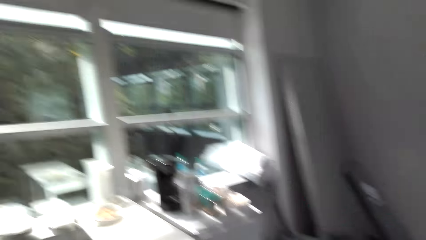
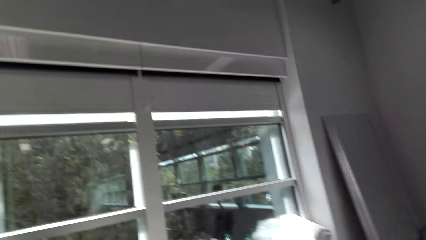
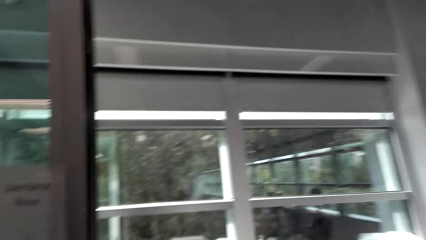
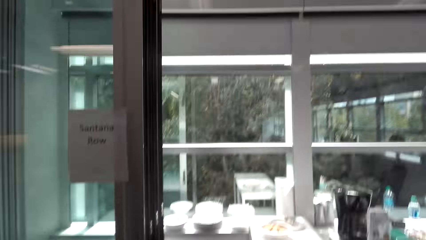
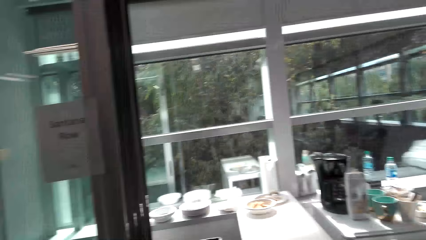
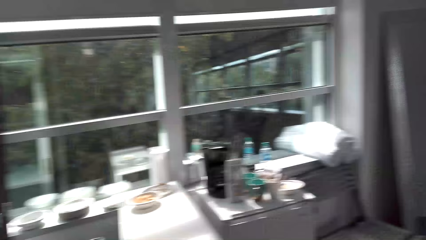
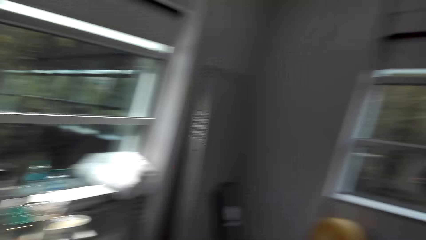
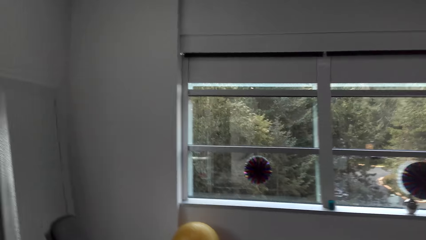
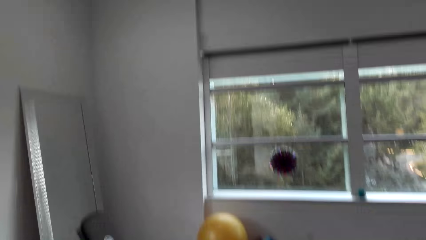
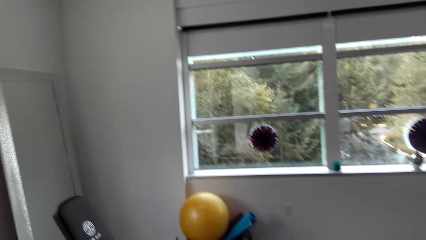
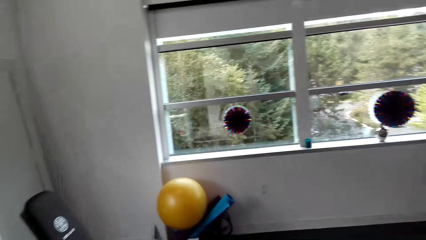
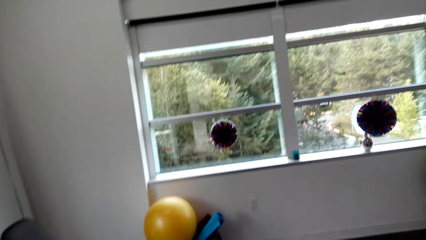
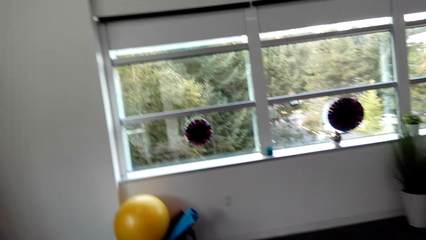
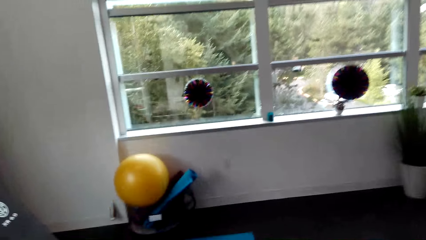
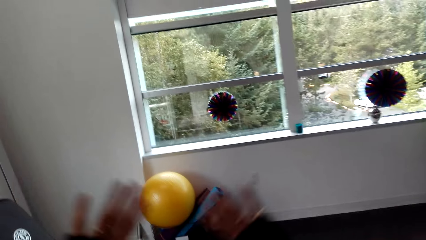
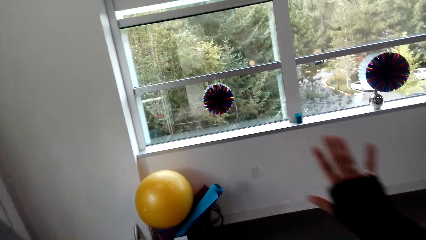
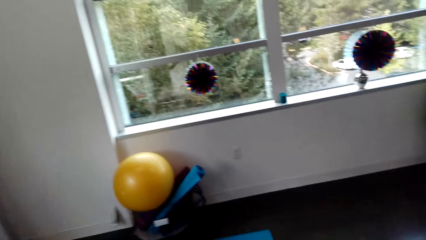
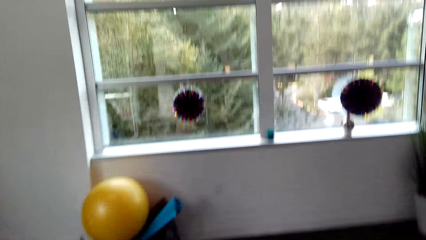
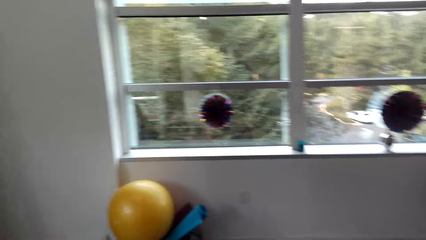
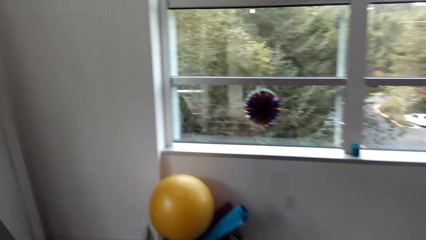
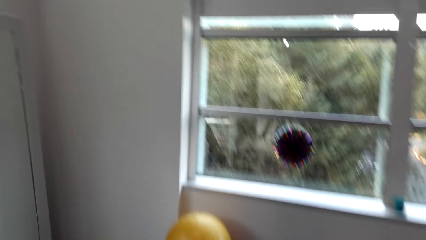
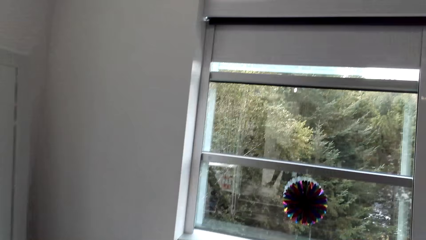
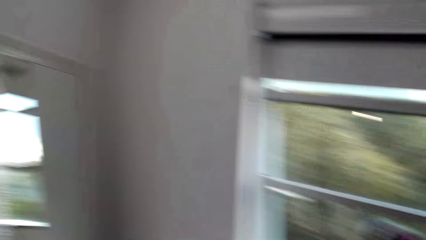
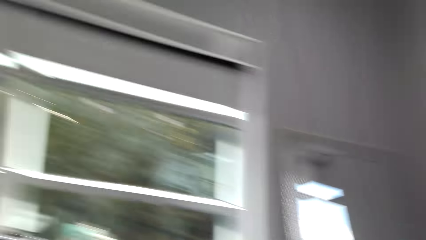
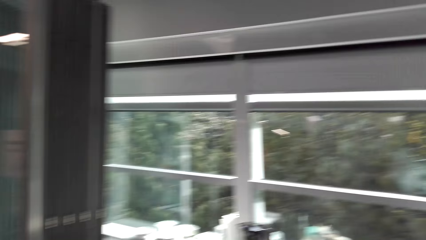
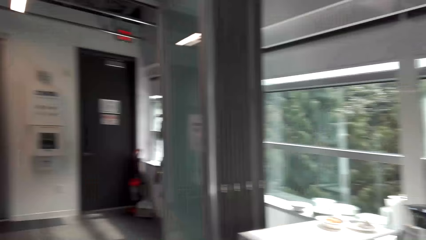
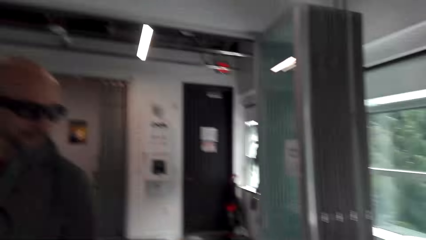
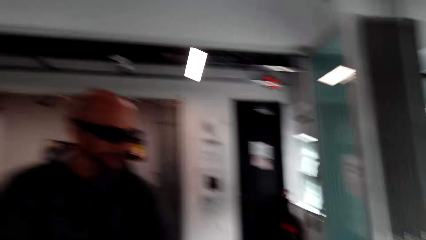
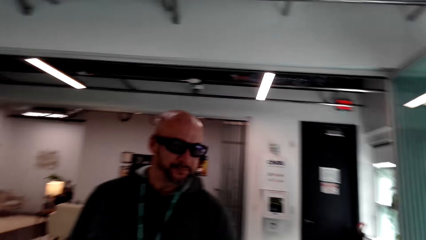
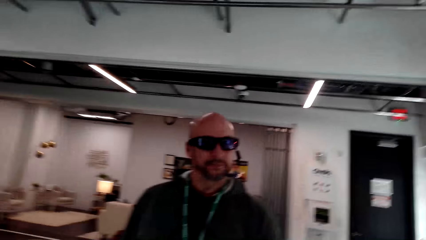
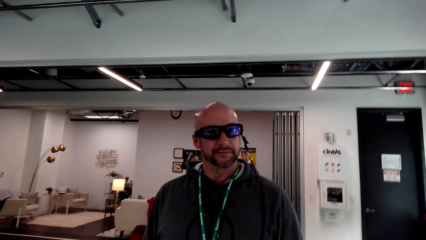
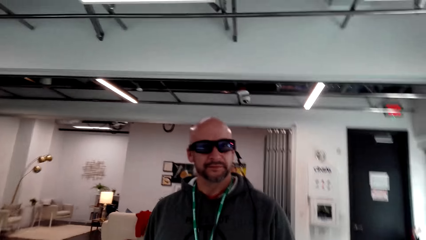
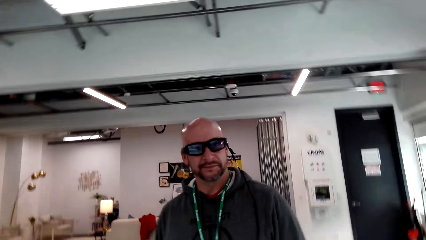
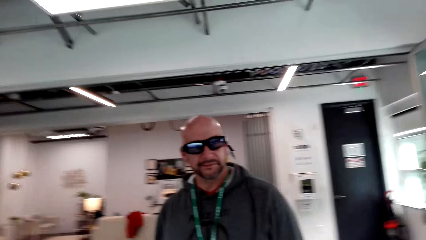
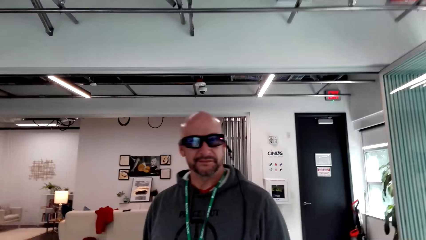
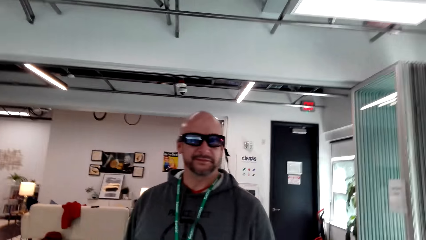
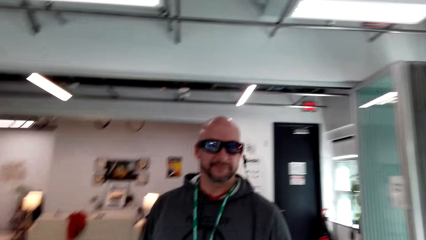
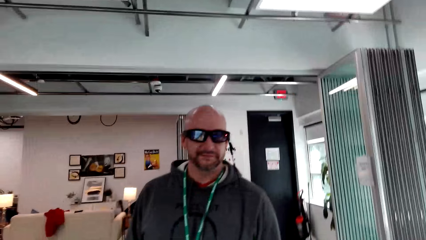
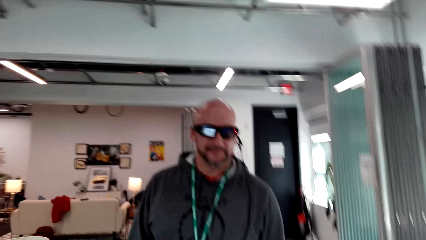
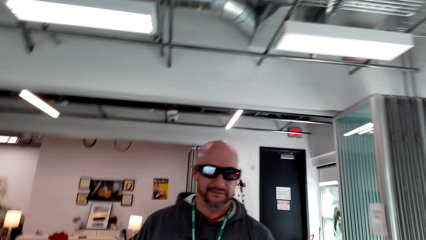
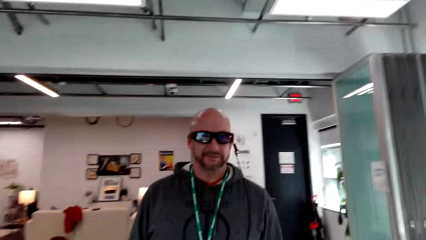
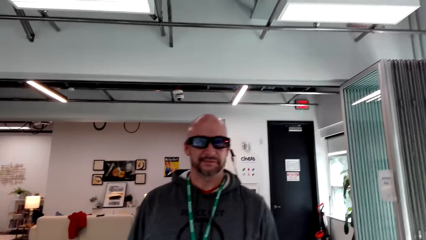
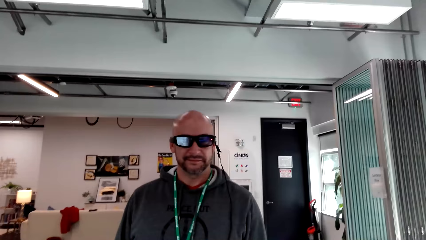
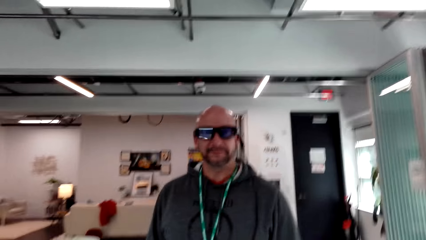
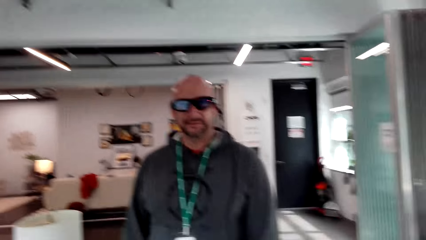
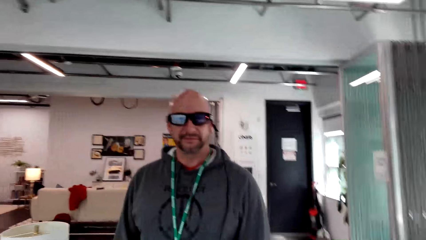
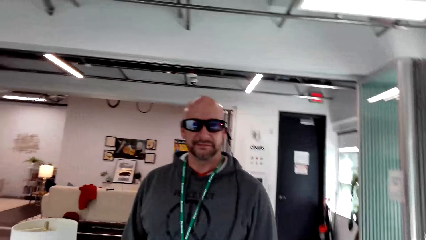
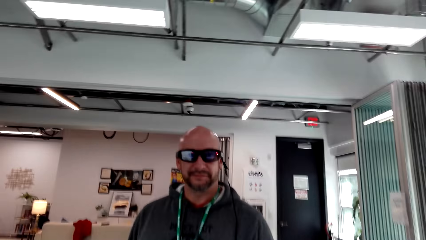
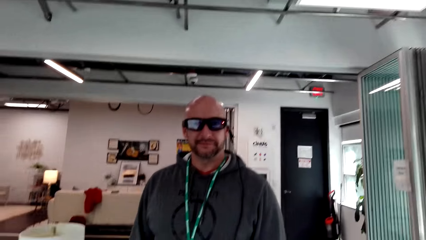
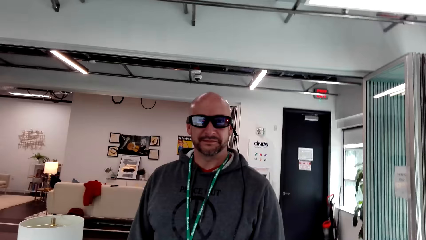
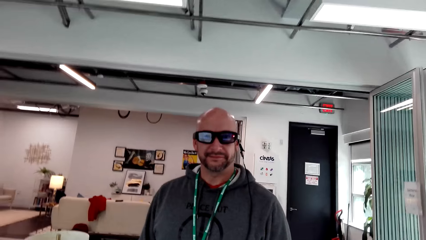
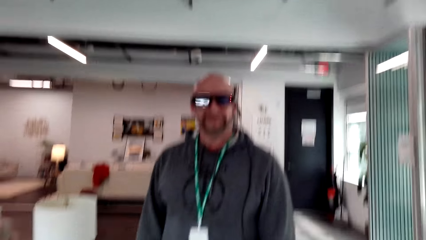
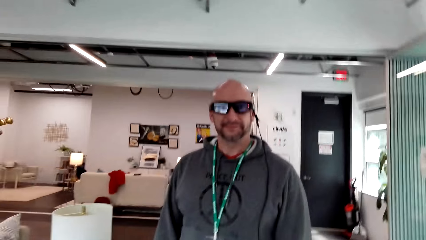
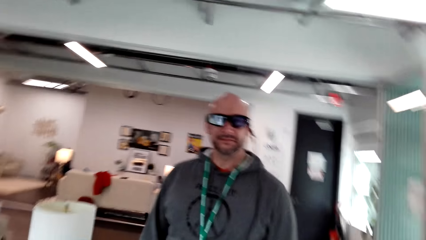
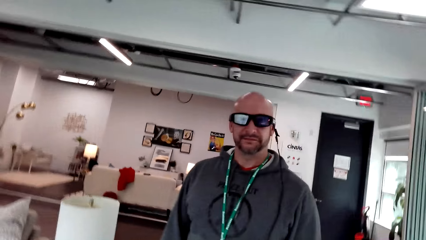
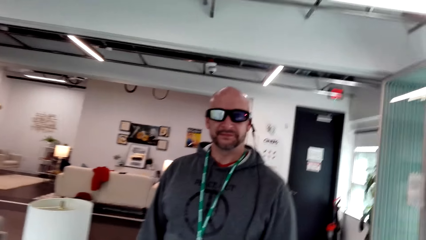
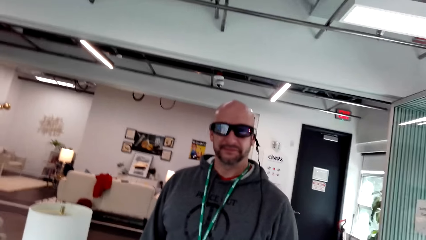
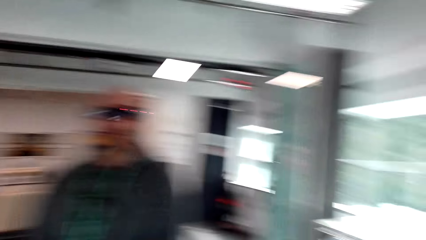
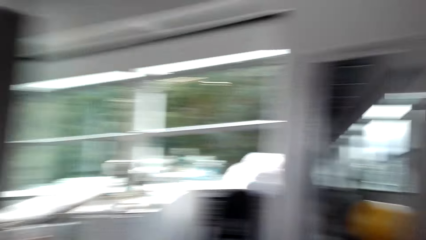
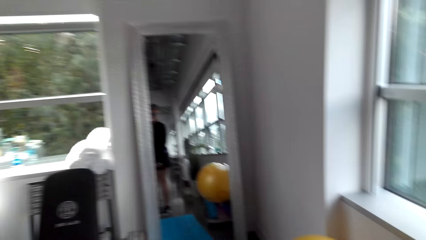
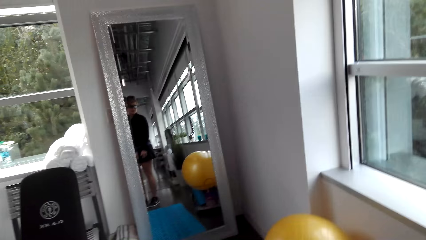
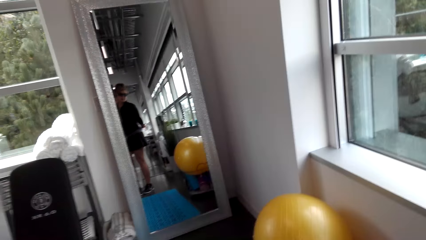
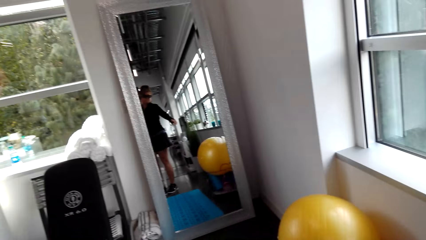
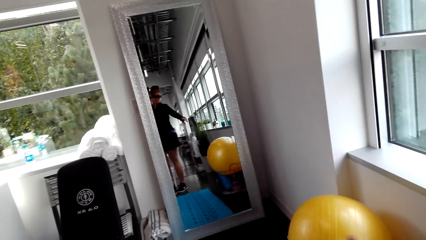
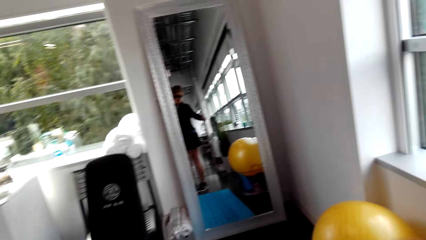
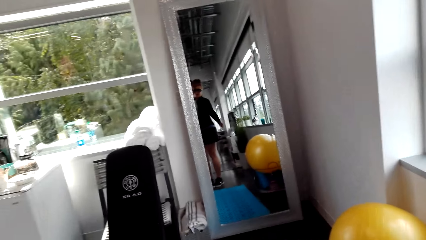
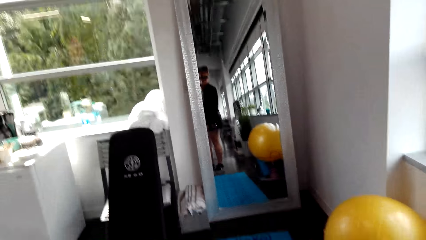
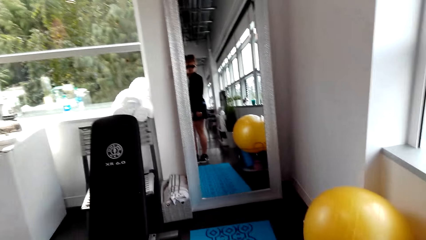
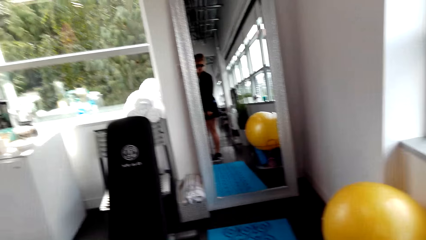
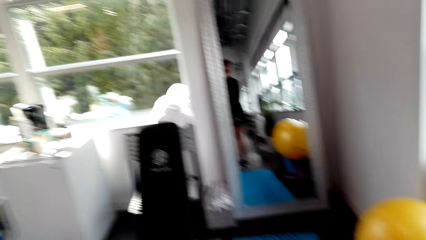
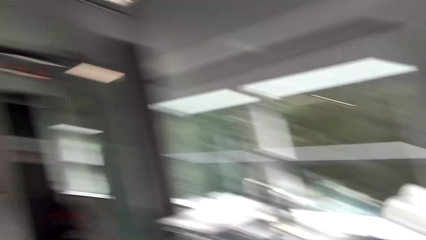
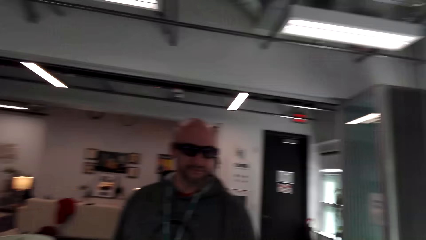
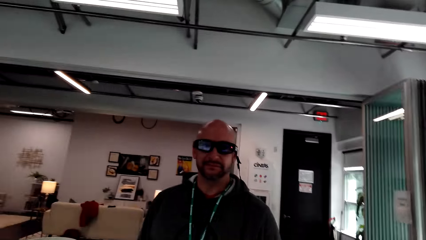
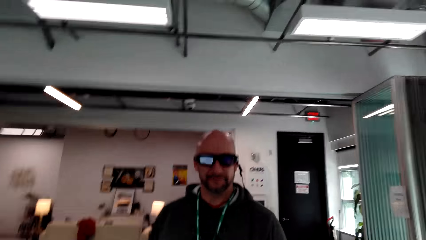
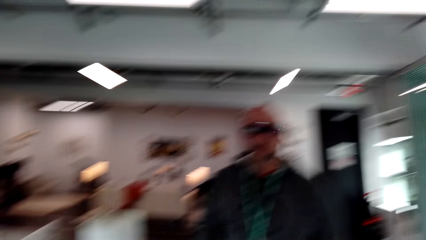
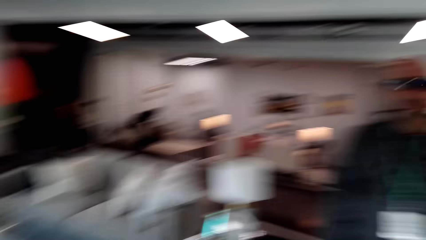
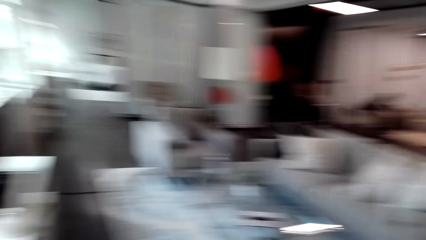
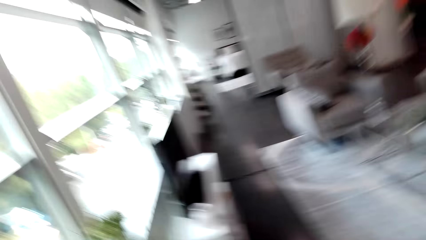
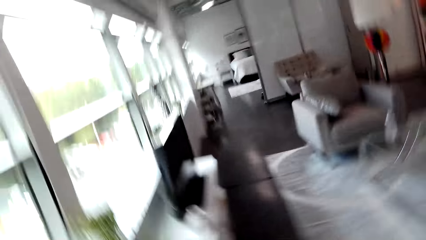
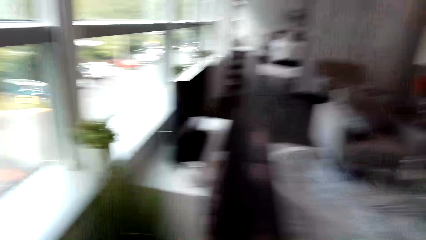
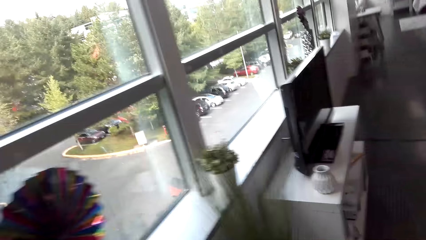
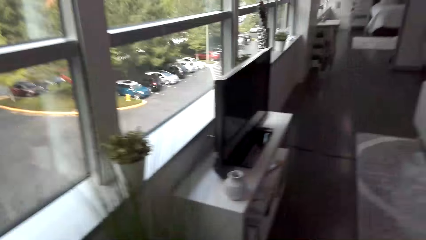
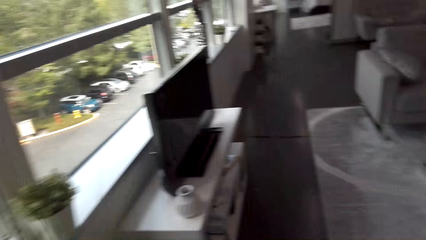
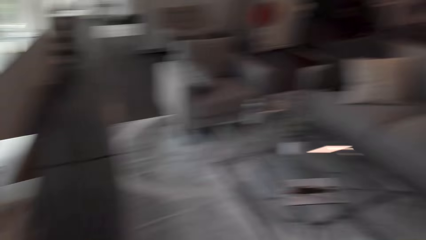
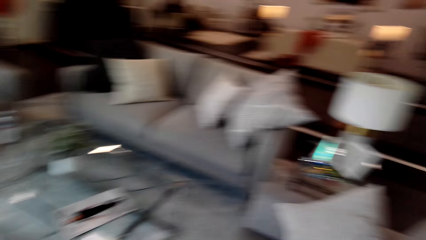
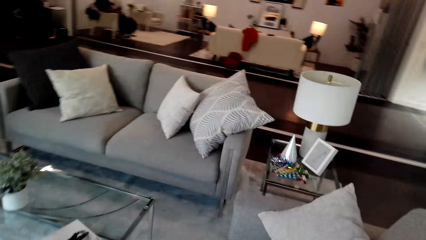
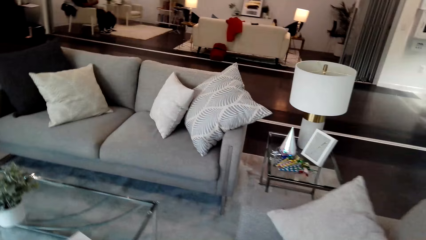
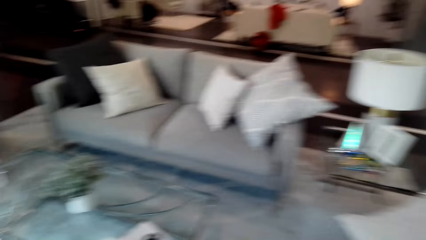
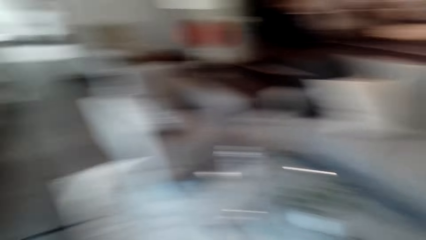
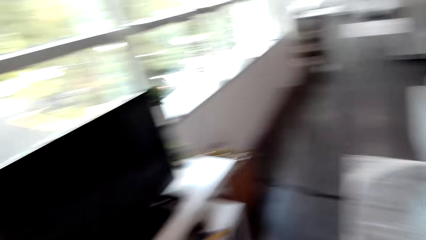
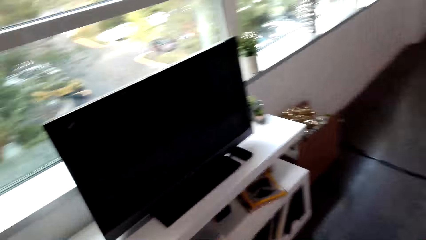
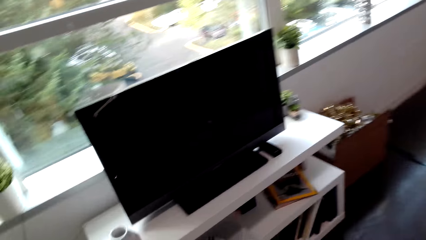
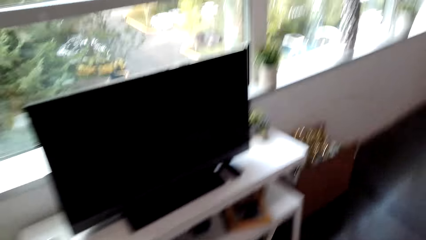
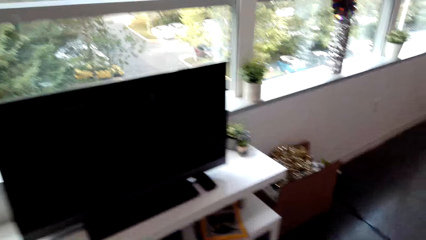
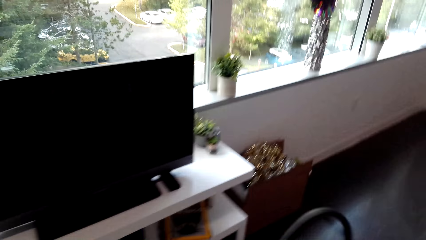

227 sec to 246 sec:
The camera wearer moves around. They move their hand. They talk to the man. They move around.
